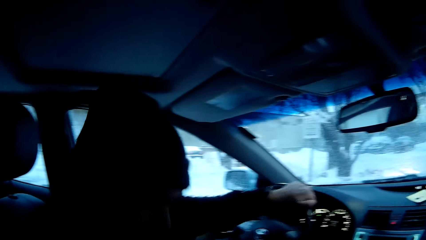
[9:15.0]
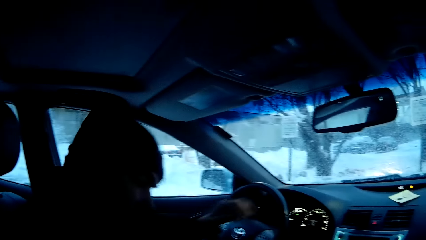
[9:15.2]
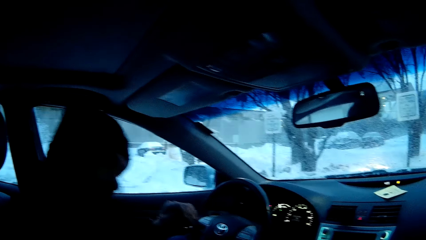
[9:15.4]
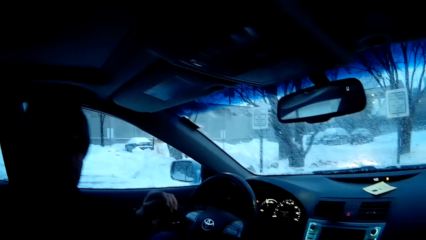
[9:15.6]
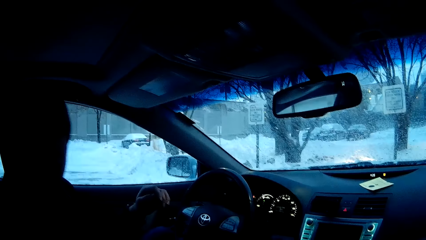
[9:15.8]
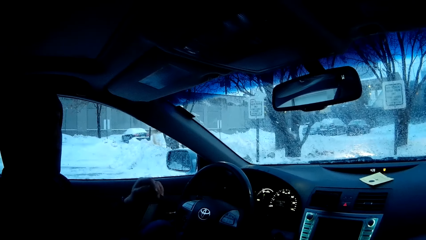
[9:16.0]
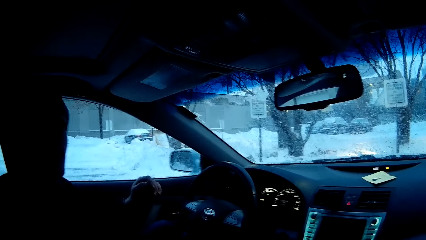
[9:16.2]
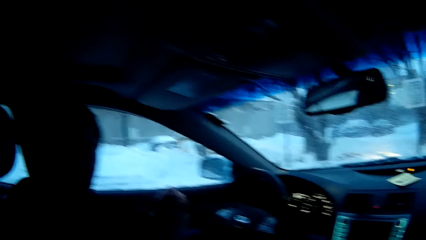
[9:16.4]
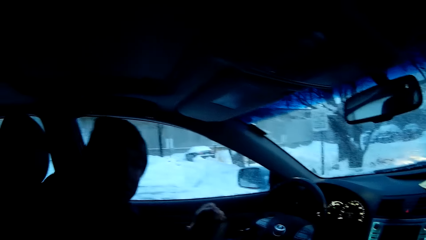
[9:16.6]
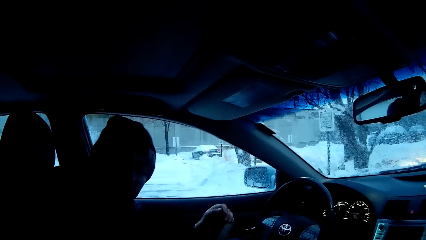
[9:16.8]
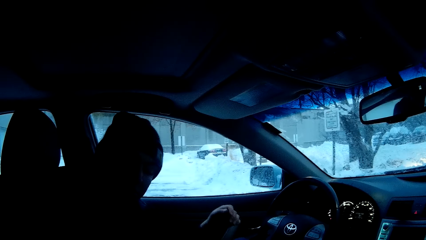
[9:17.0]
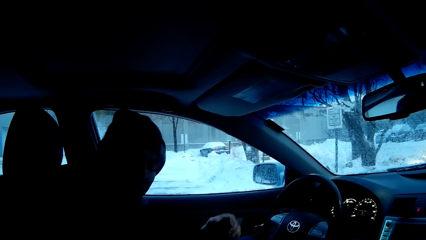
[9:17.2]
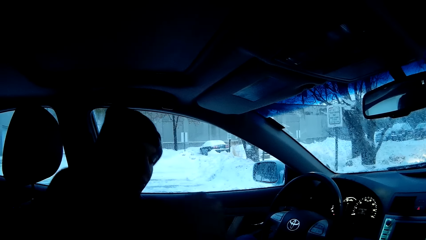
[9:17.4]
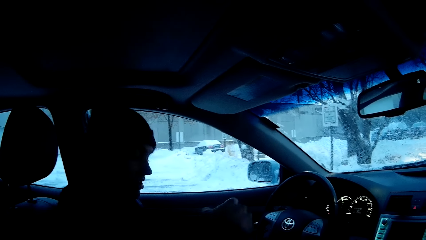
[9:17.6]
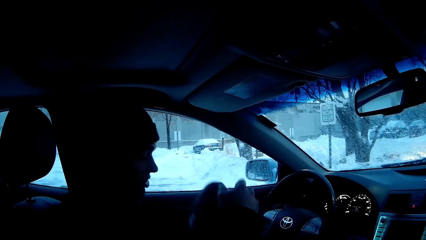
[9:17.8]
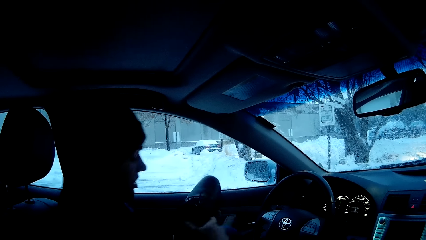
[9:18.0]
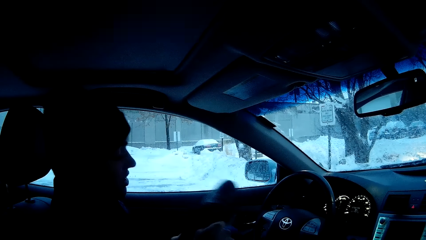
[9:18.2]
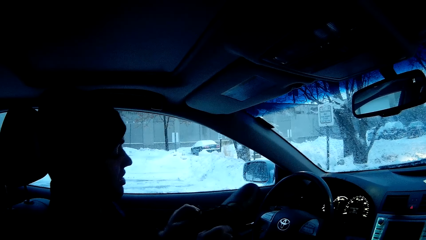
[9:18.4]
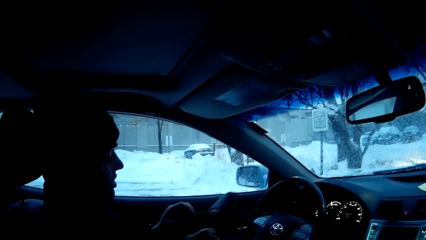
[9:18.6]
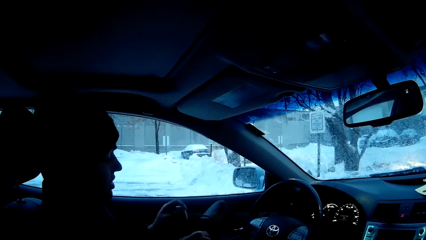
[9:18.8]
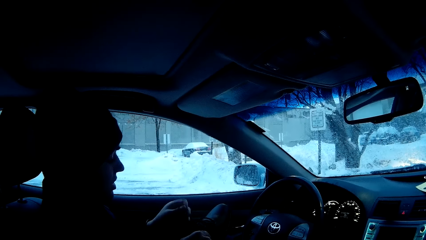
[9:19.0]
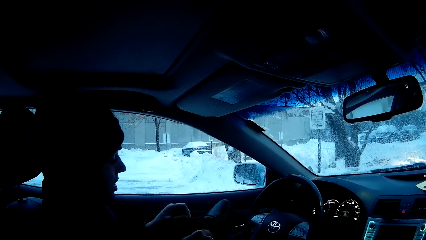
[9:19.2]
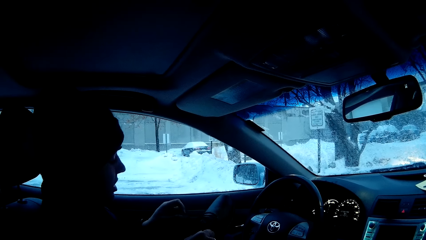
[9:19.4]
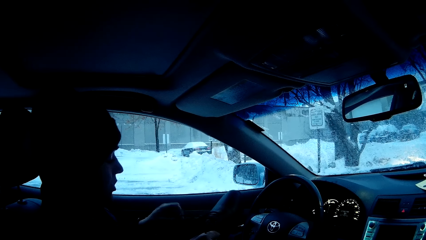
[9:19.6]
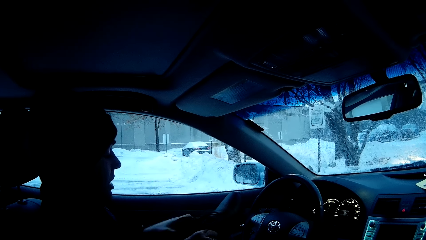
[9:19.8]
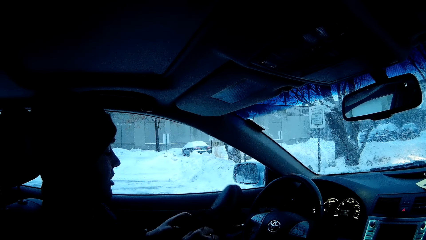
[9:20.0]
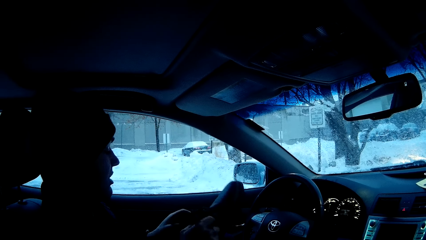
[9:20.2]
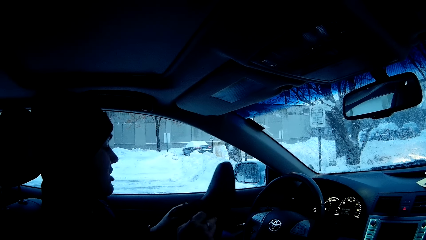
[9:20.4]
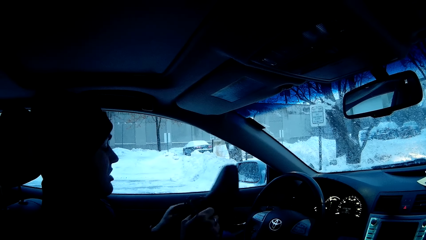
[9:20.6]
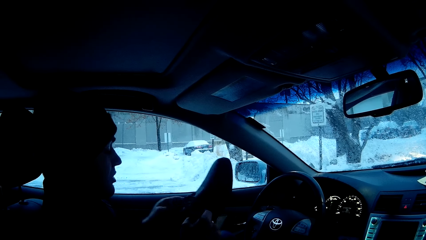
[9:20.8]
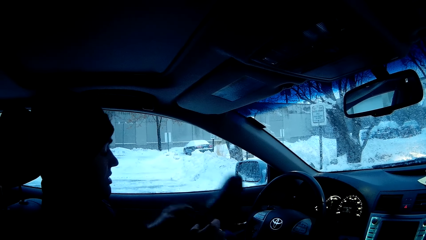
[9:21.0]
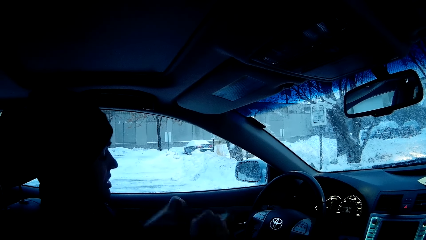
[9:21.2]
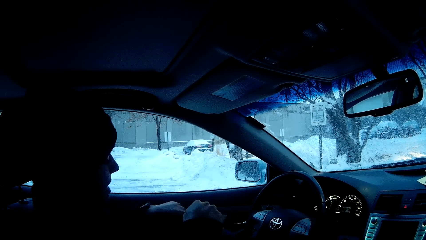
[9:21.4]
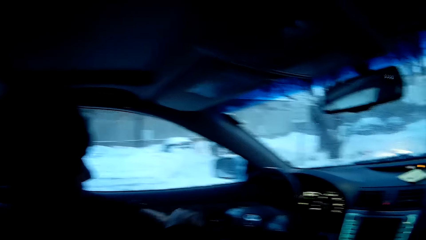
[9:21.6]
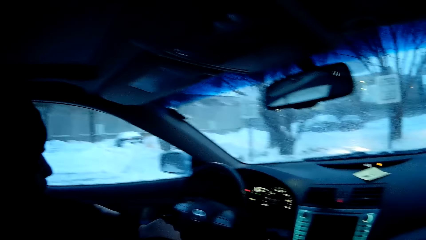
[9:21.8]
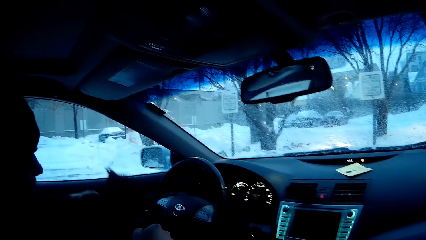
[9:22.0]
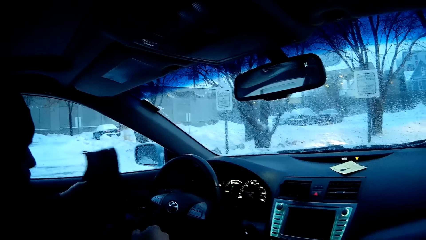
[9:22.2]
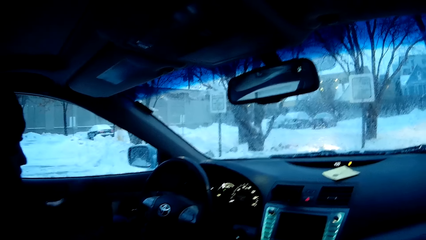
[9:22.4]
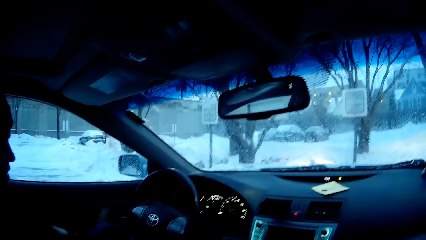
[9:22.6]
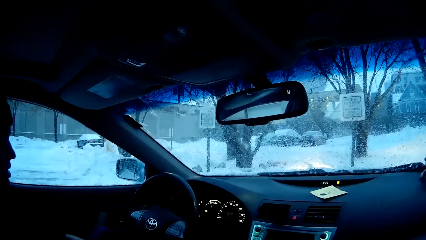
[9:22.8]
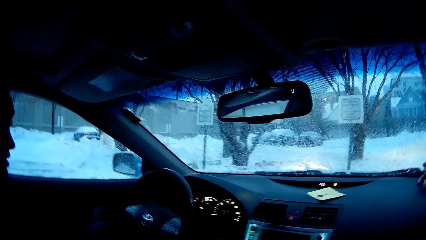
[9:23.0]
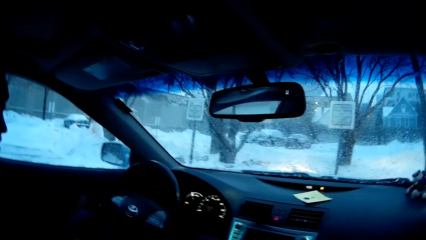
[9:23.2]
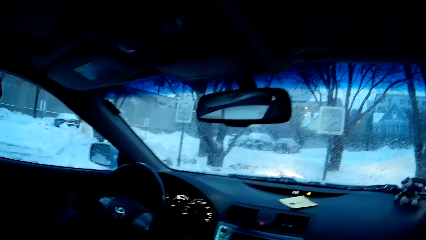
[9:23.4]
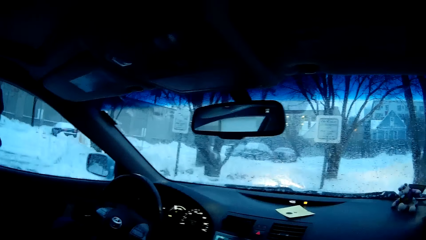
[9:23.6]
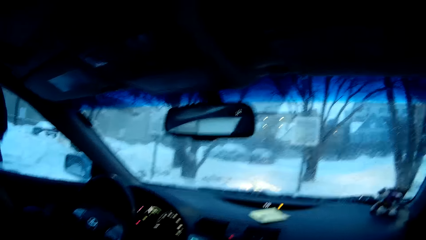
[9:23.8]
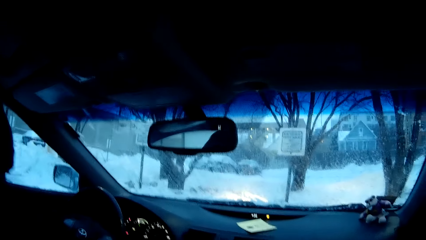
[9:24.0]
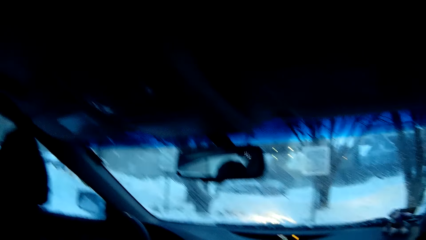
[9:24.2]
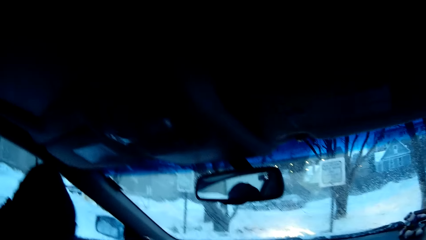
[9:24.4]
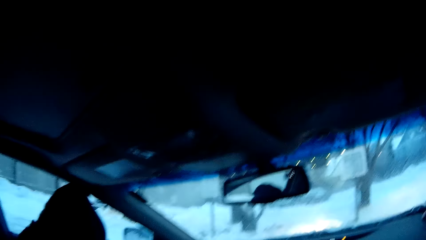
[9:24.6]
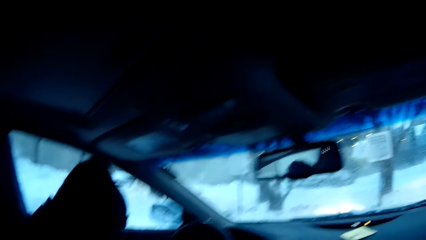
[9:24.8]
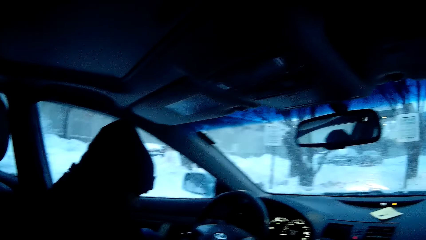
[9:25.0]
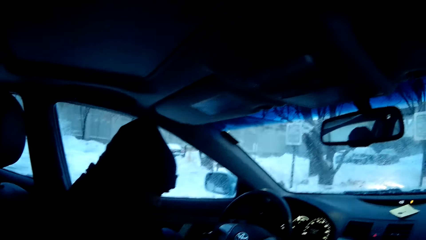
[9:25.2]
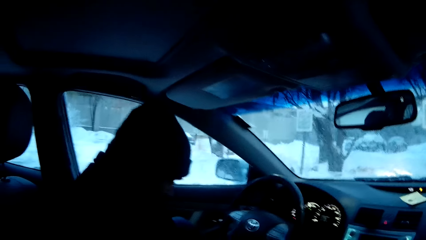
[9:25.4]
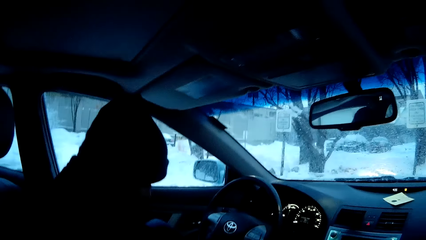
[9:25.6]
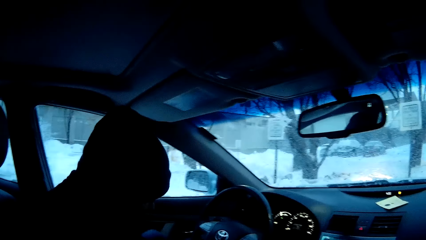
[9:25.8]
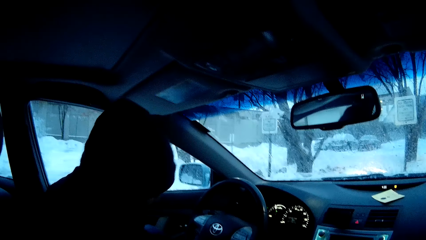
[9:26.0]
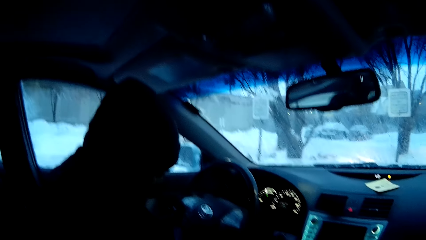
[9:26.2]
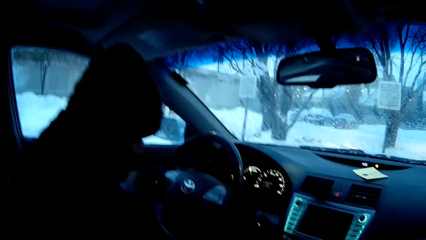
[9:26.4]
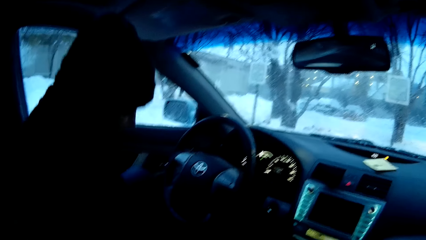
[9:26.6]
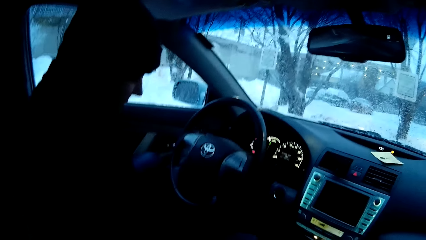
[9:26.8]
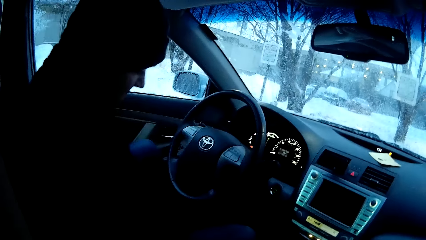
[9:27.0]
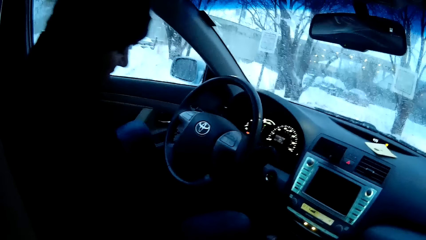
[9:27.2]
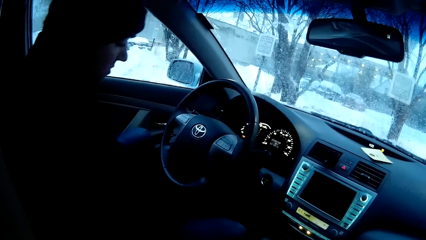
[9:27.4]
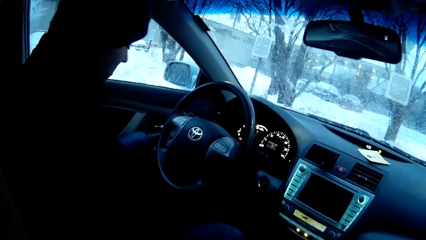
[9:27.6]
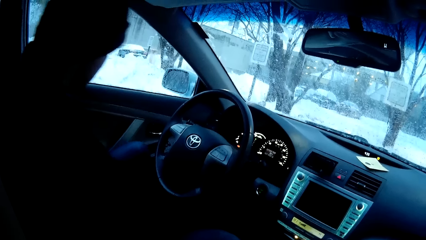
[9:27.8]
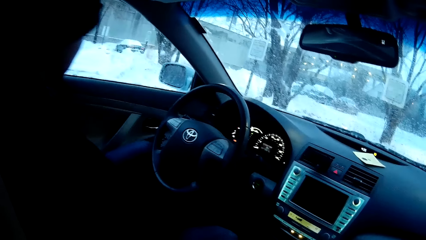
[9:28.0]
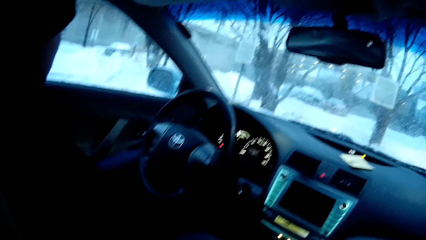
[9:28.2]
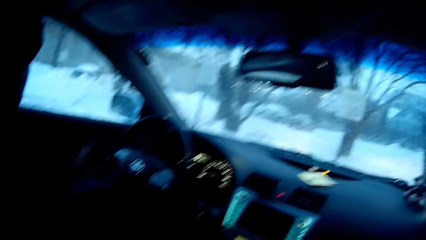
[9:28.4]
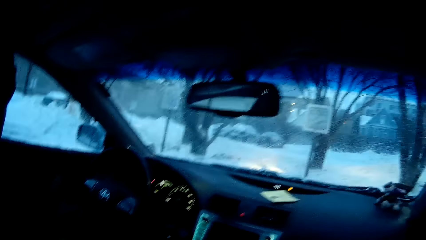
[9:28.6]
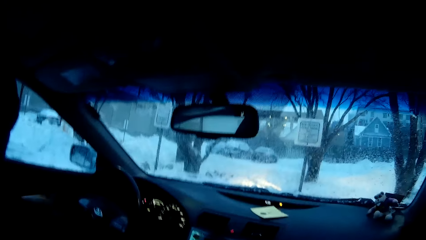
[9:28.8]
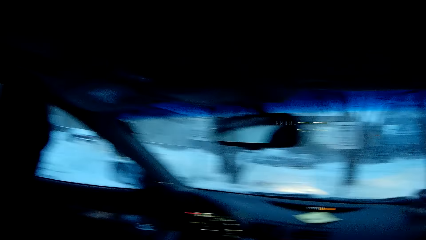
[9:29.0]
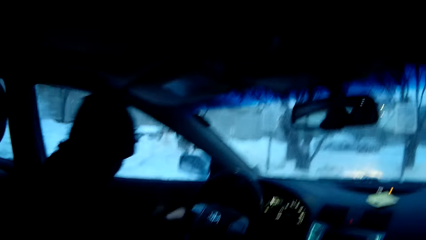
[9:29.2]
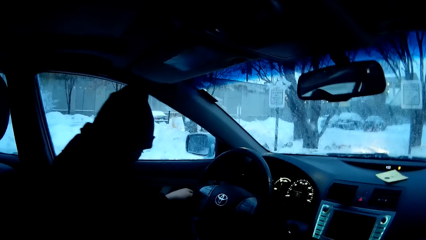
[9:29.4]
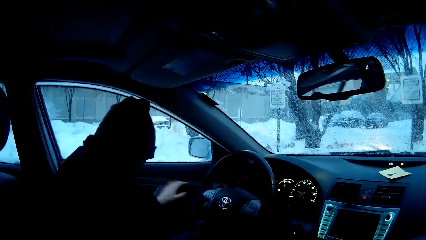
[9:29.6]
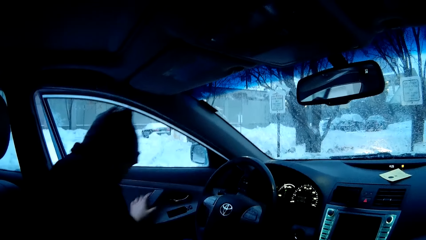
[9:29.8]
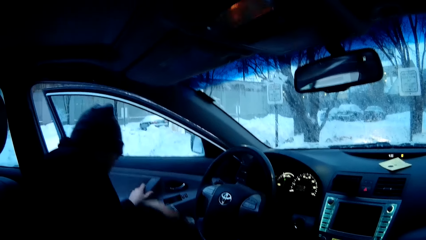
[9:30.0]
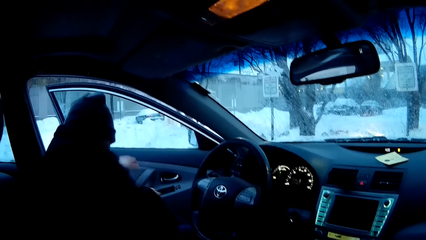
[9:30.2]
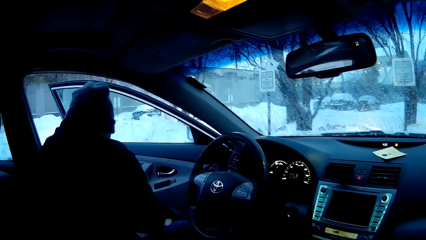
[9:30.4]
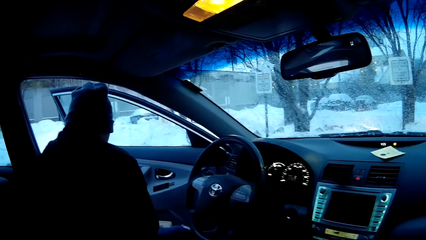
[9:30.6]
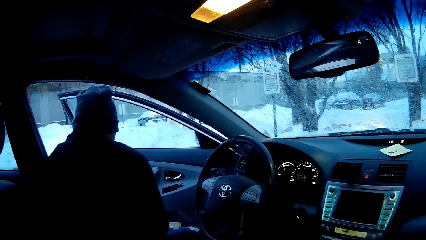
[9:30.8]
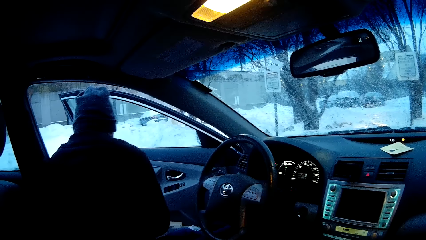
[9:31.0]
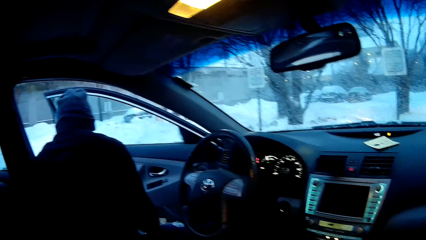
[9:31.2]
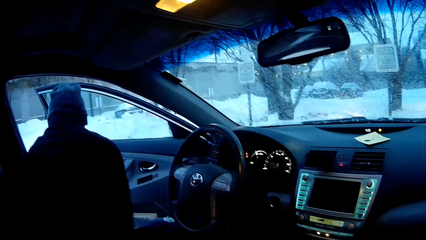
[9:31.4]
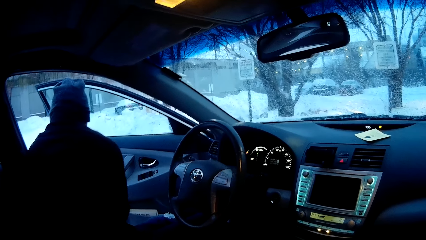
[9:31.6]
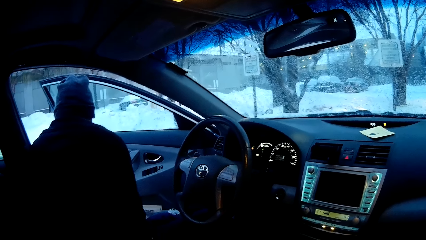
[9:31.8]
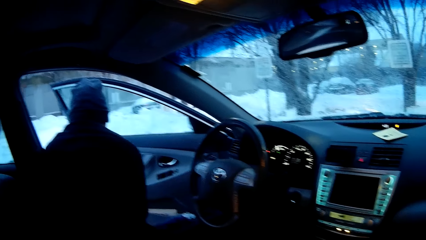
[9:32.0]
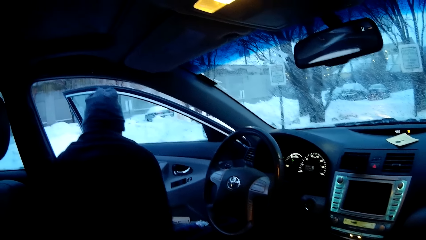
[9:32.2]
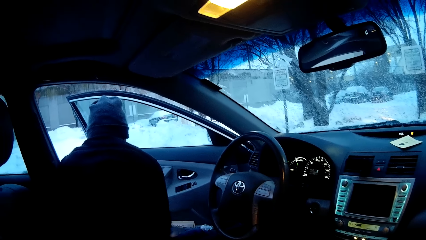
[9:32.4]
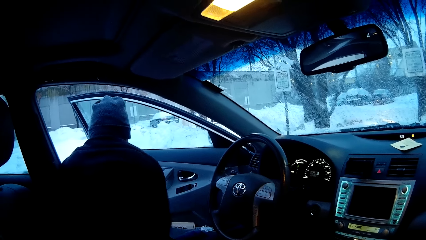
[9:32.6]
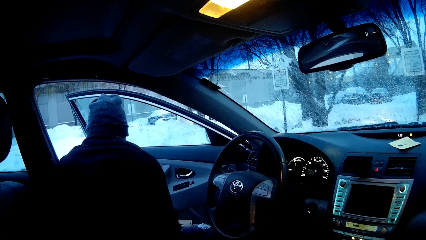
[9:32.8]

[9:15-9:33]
A man carries a shoe and picks the shoe from the back seat. The man unfolds the shoe laces. The man wears the shoes. The man opens the car door.
